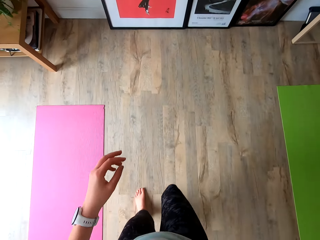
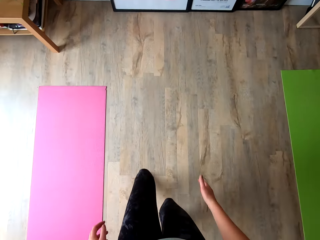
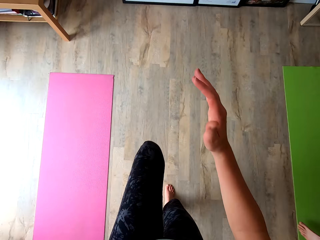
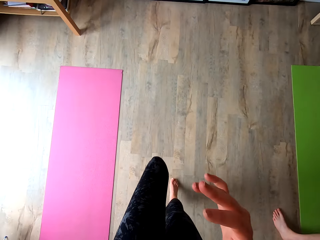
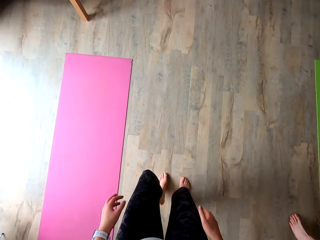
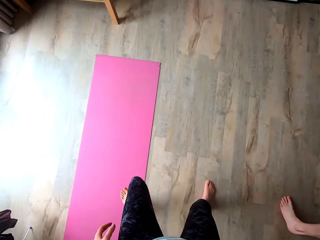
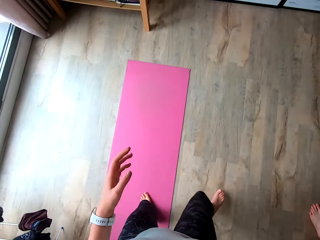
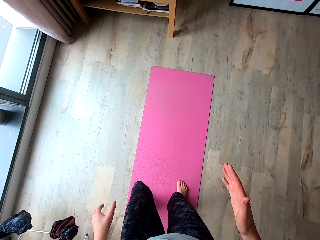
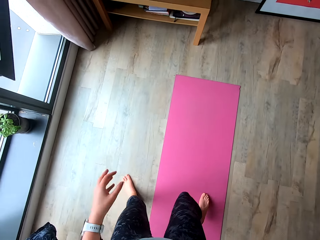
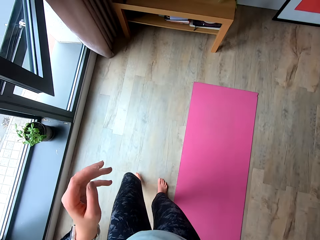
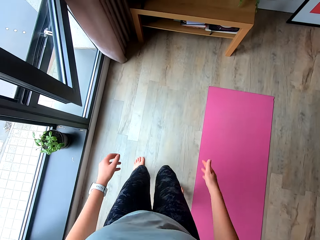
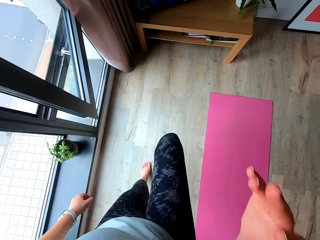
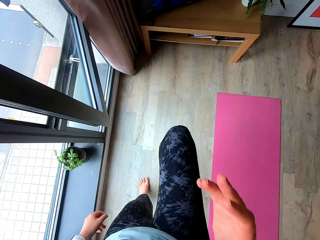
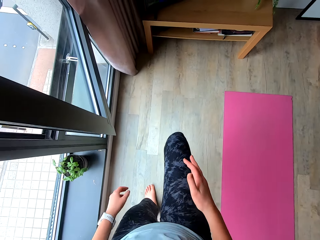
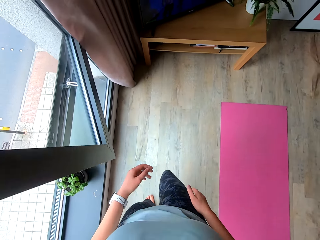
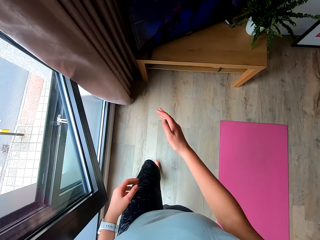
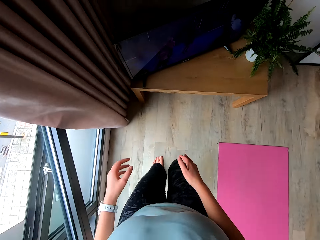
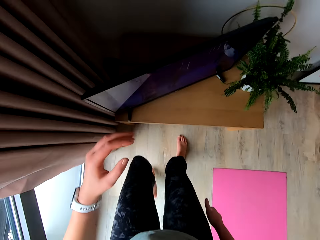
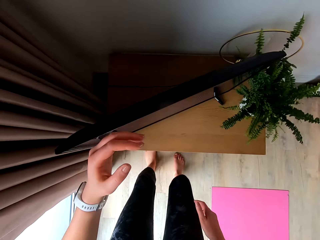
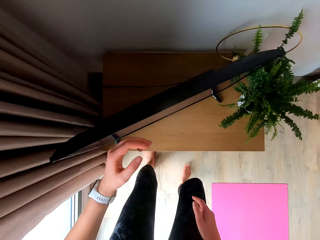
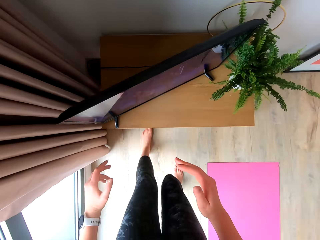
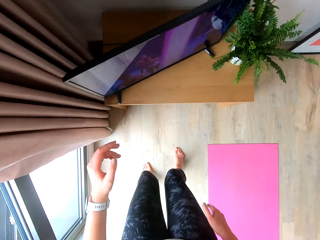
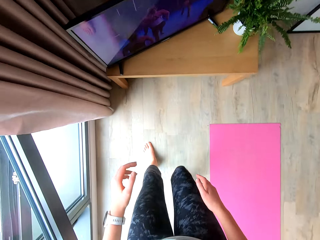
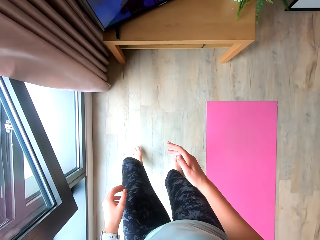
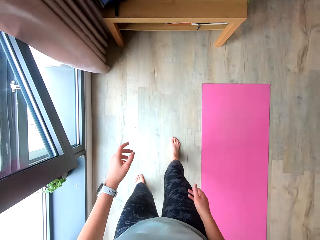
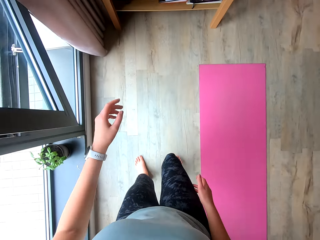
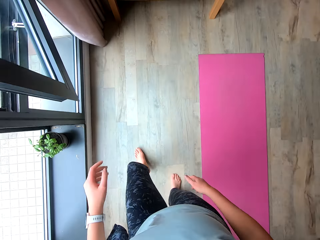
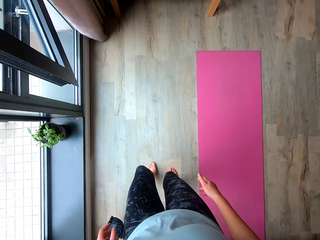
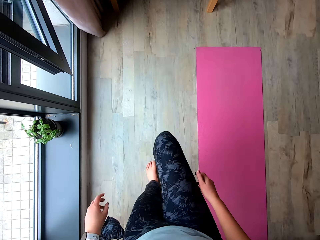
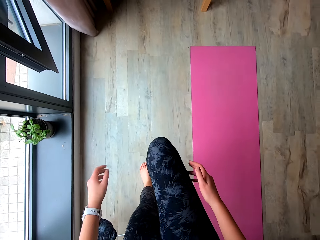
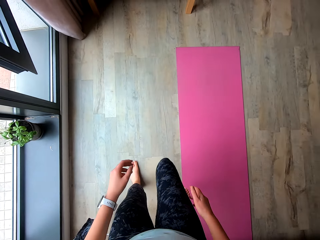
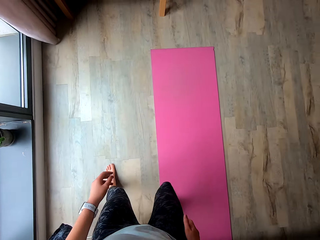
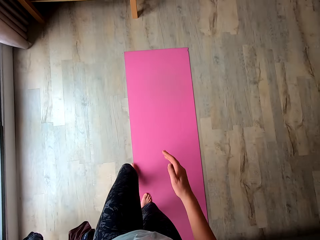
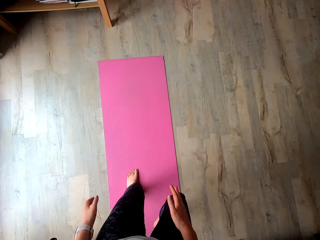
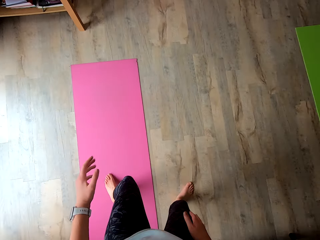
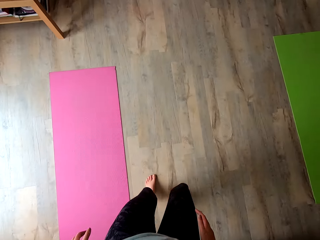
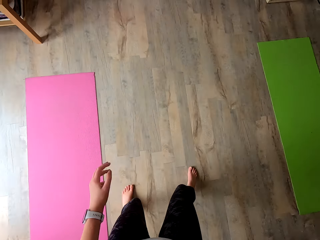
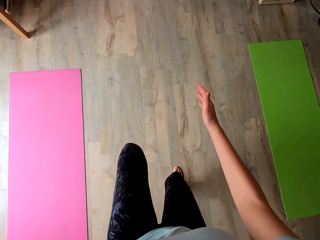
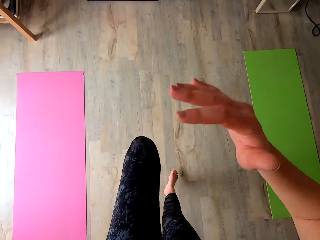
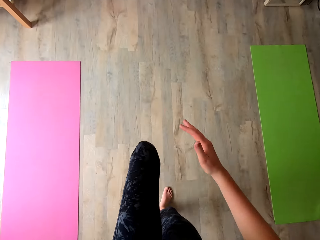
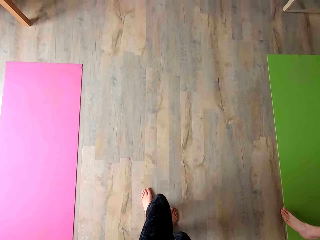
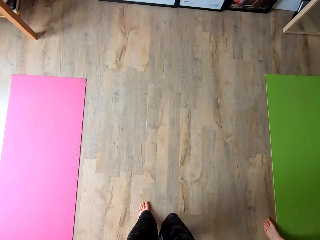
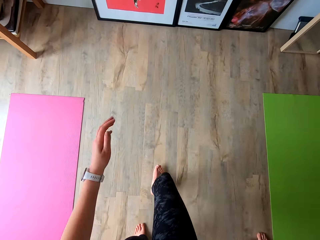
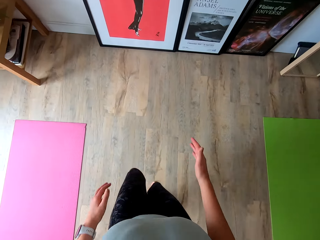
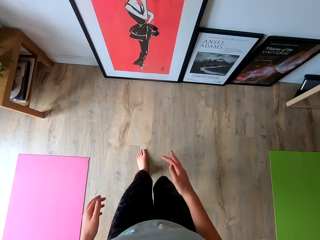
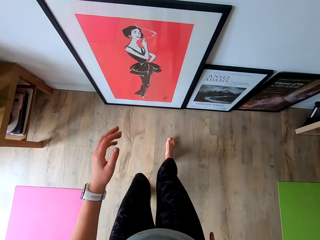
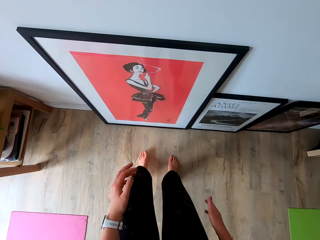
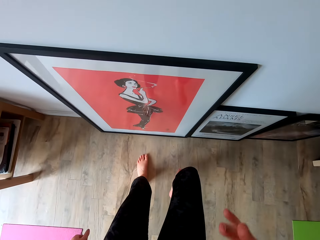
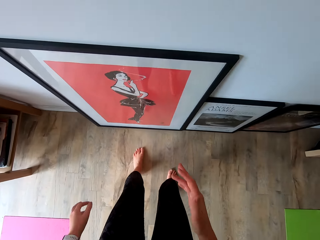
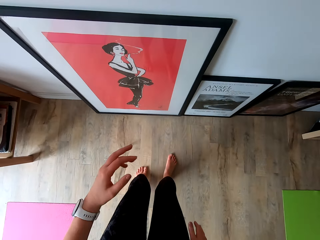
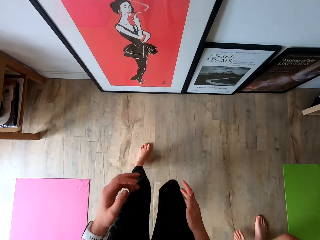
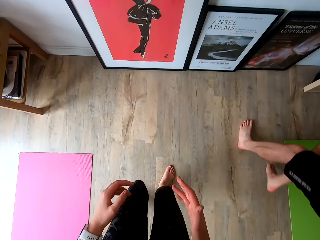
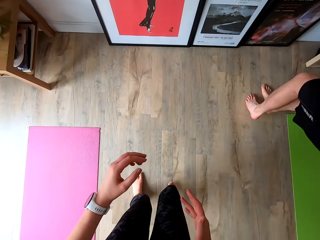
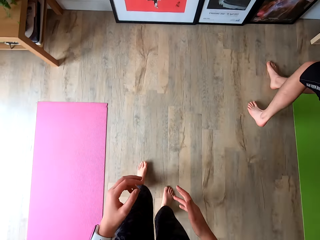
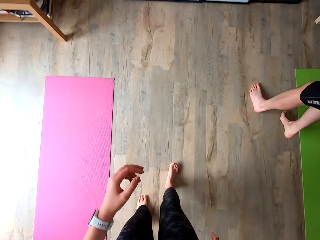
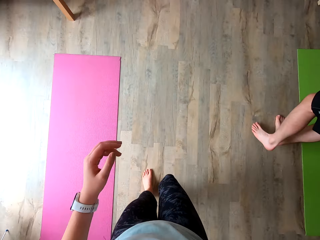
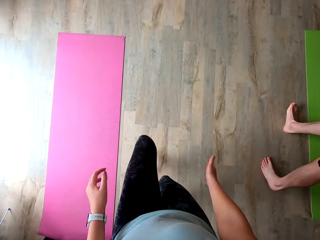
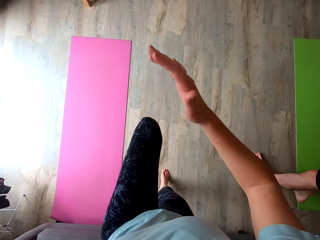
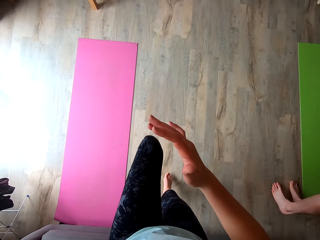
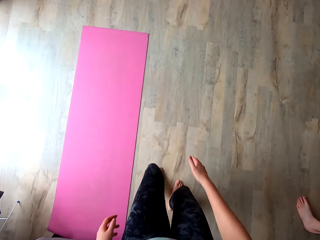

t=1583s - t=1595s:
The camera wearer runs backwards. They run to the left.

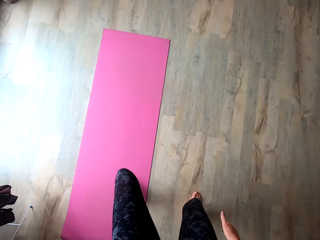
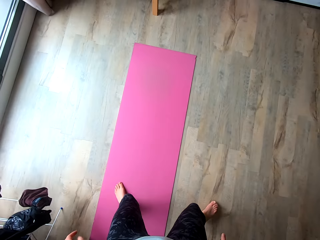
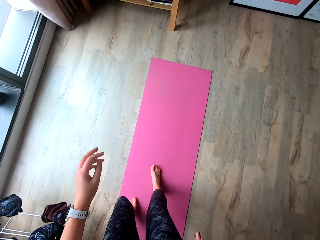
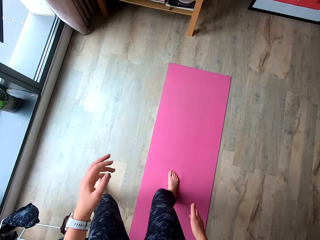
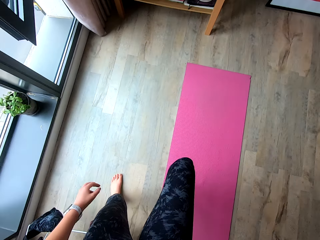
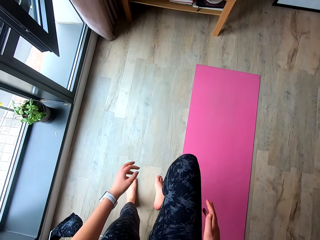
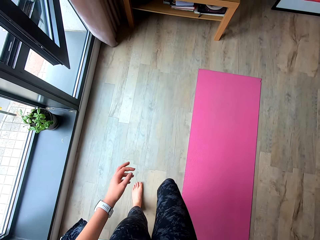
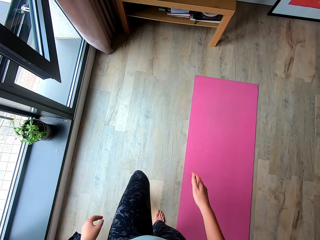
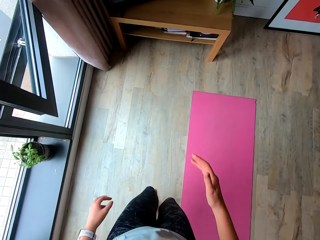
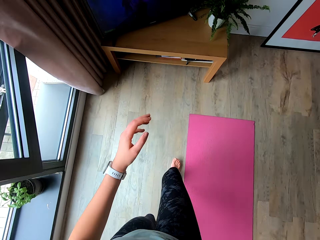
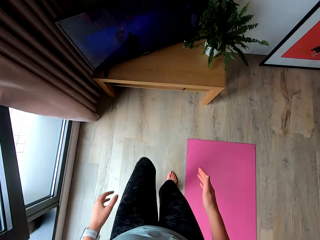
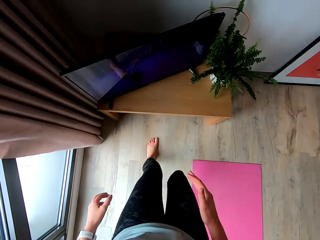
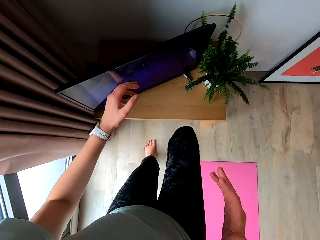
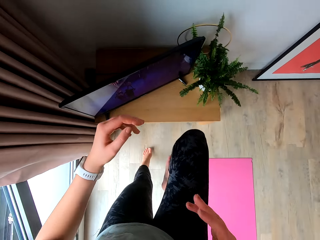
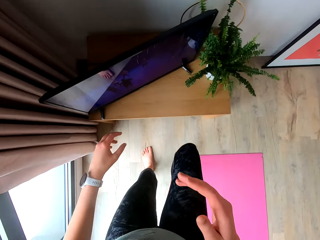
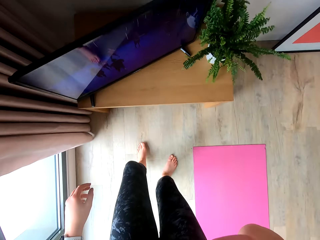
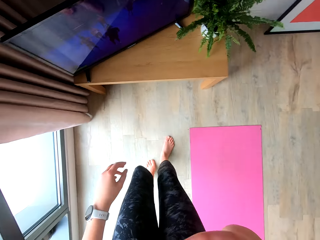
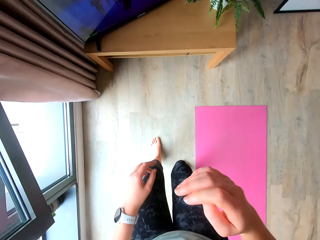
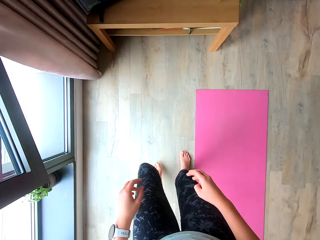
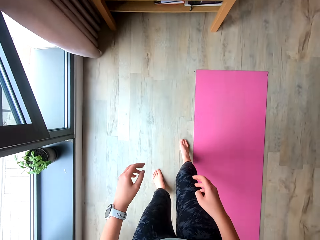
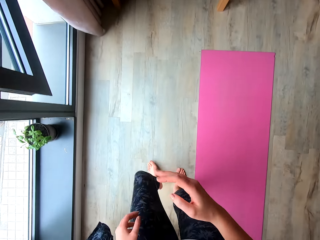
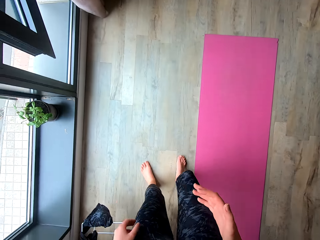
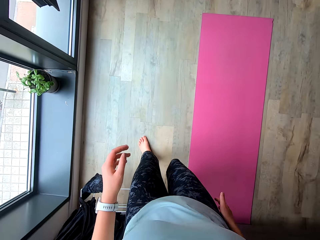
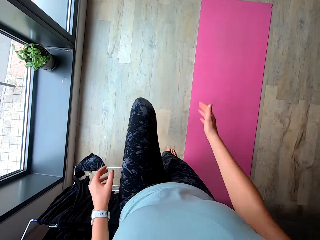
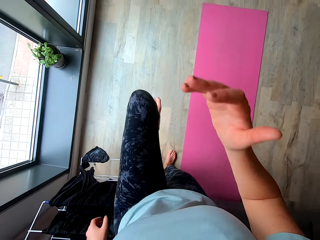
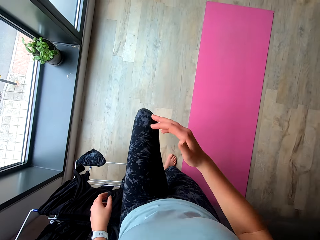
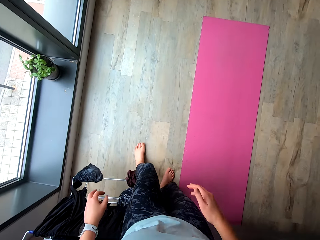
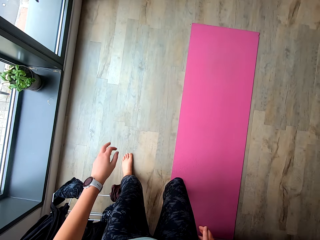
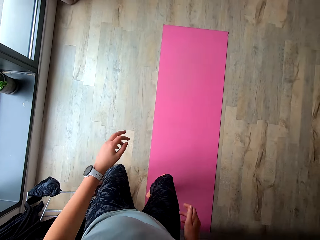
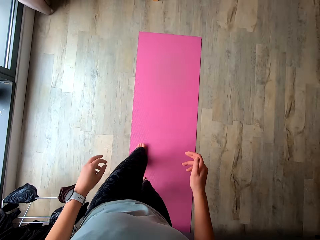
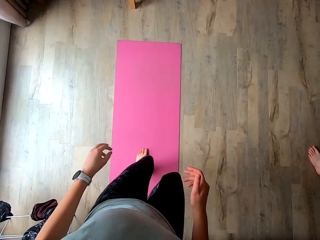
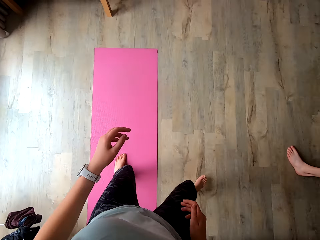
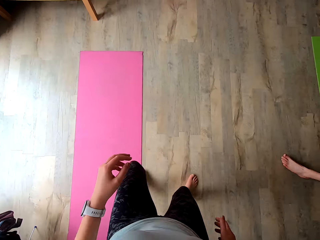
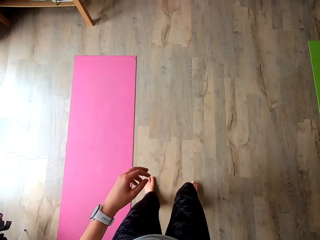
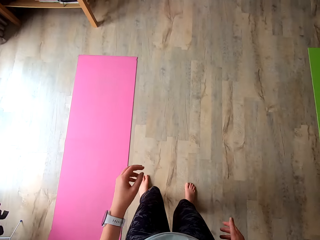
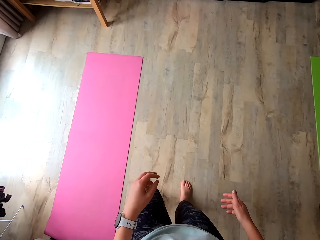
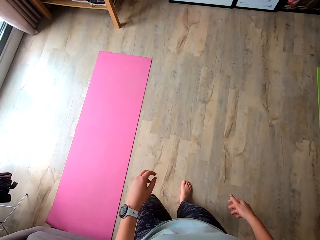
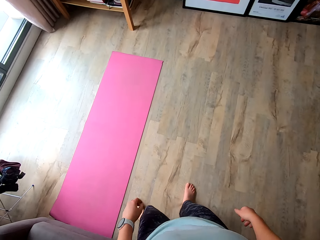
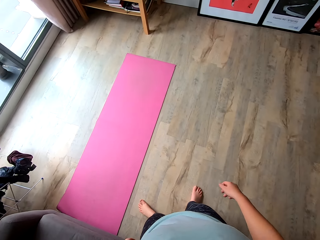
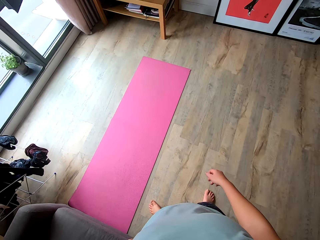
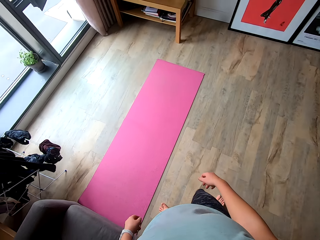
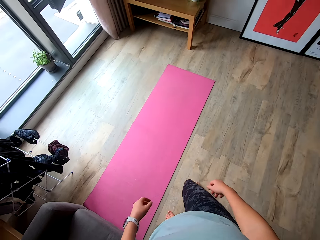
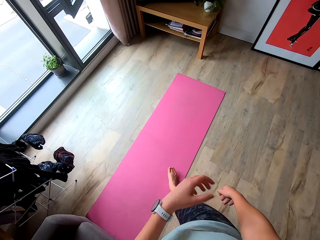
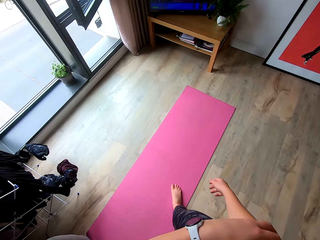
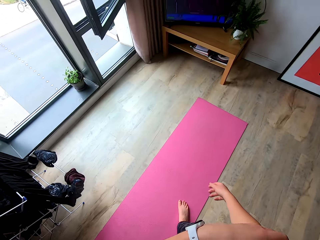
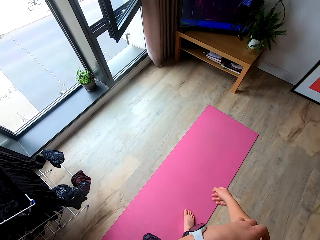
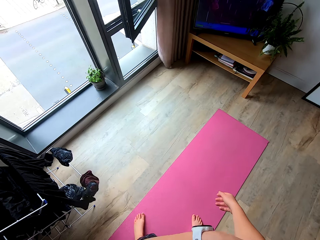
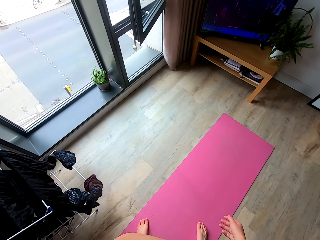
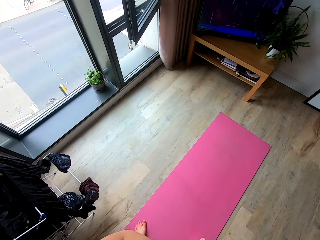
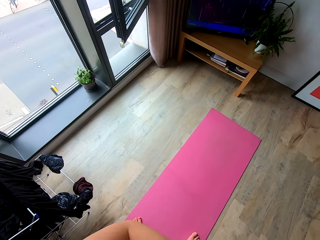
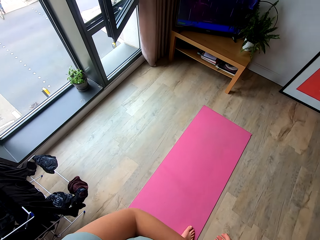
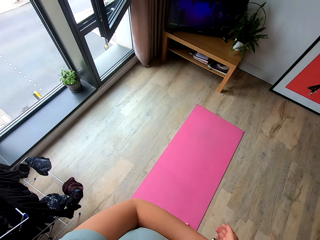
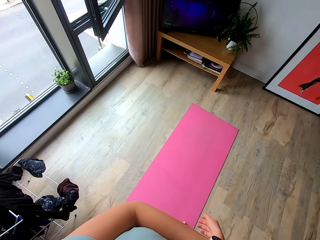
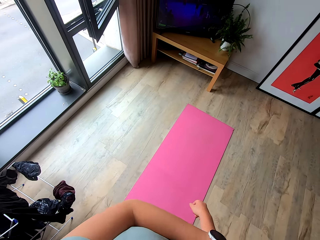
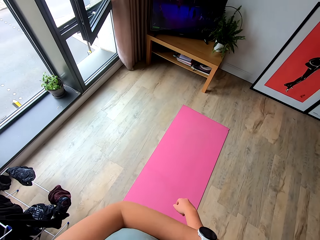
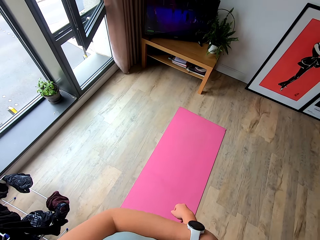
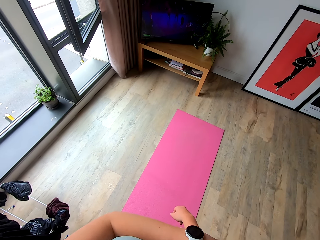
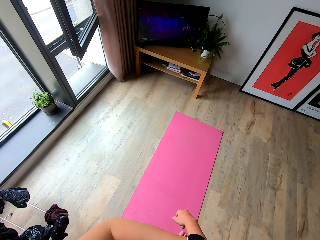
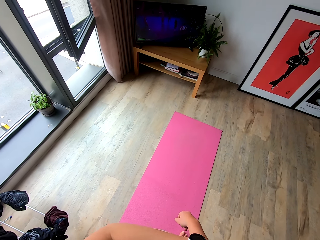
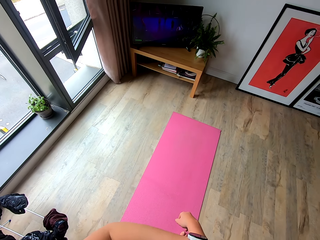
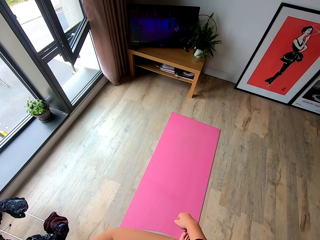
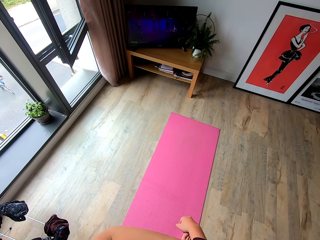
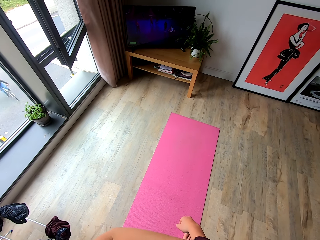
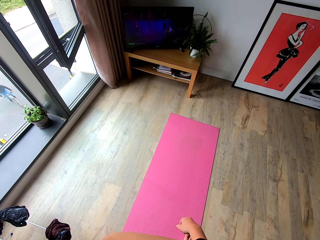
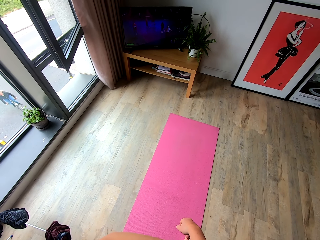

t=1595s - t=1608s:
The camera wearer pauses. She lifts her hand. She touches her nose with her left hand.
